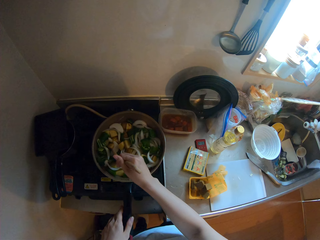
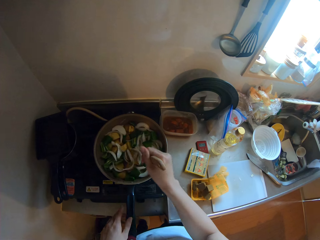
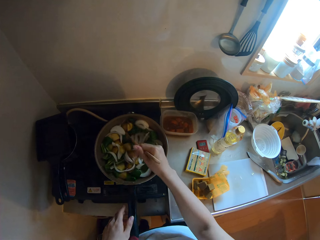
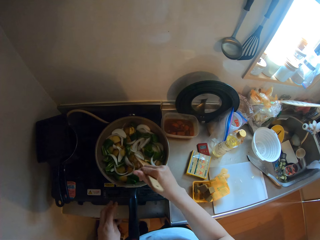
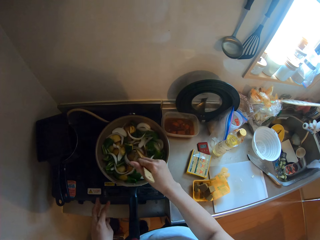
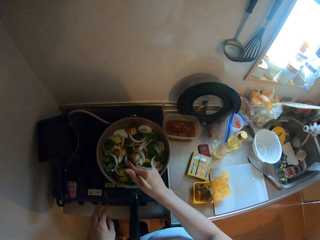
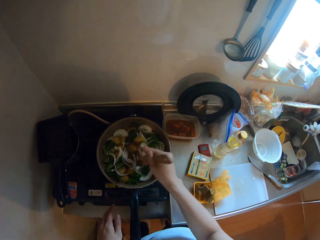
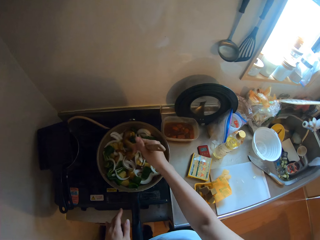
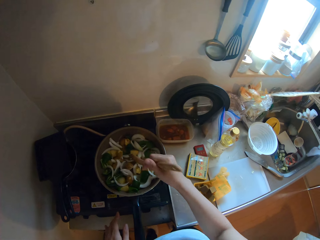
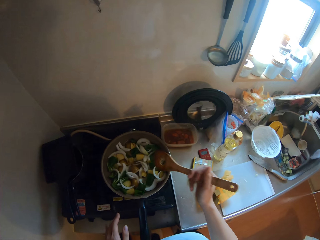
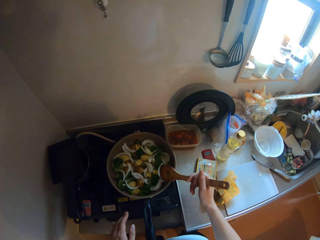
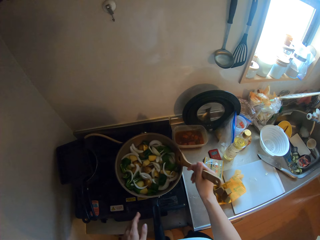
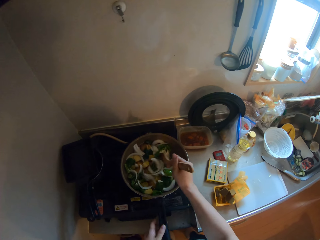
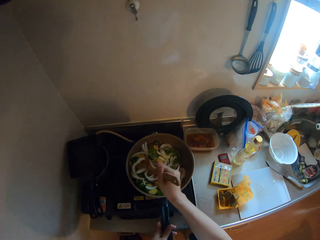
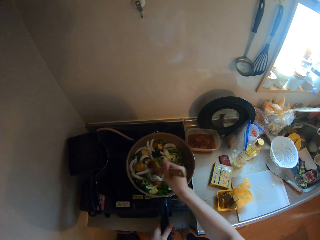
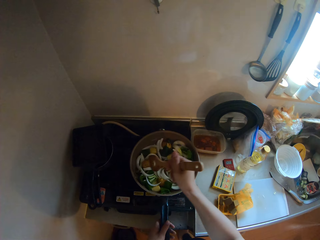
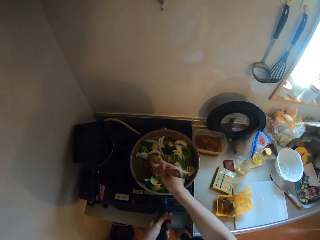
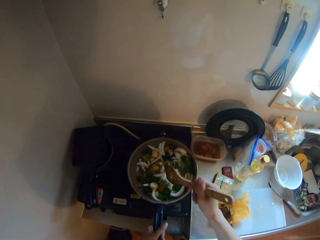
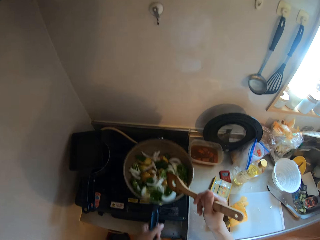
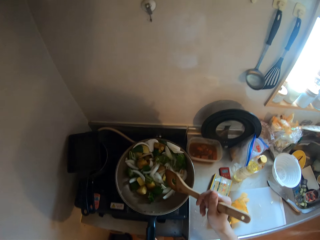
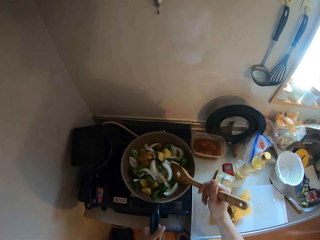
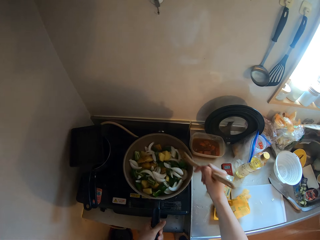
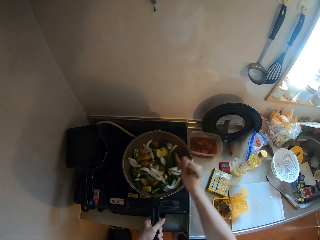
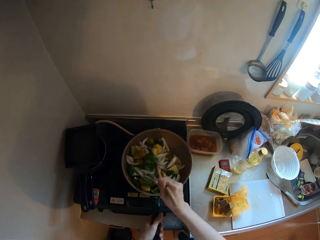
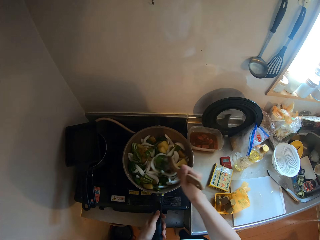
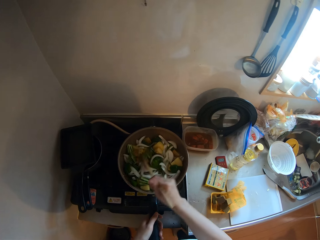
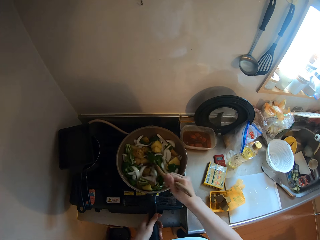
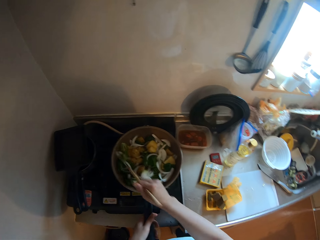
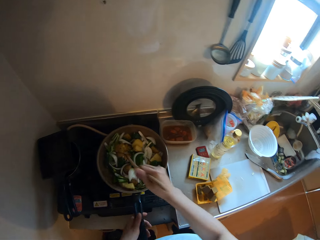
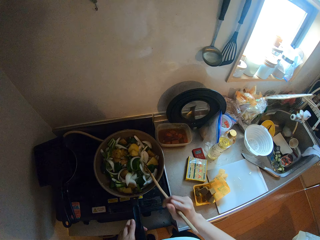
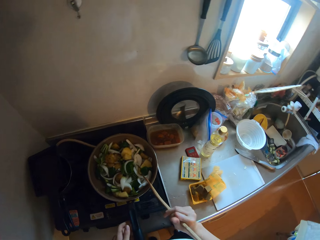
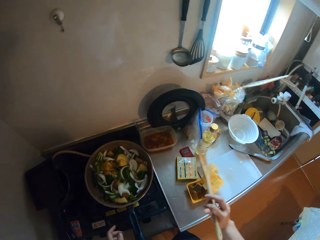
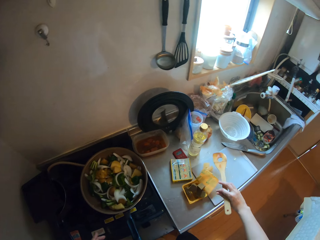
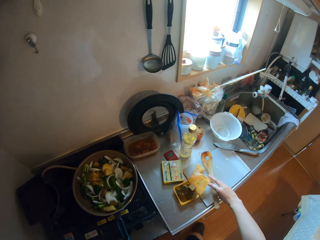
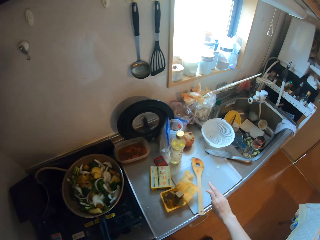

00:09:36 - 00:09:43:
The camera wearer shakes the cooking pan. They tap the wooden spoon on the cooking pan.

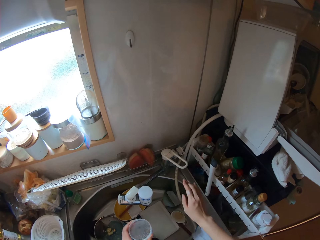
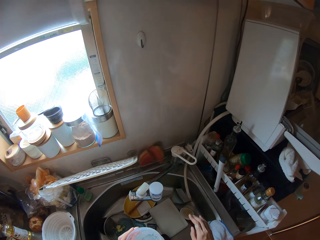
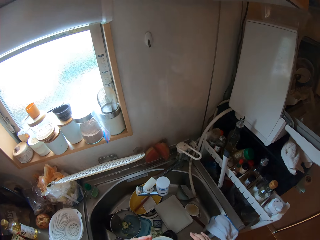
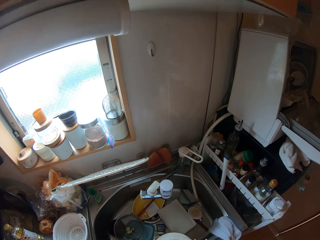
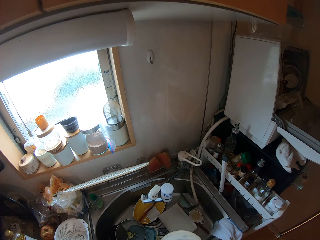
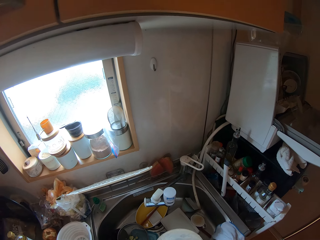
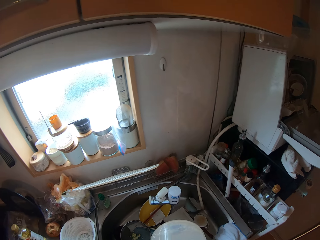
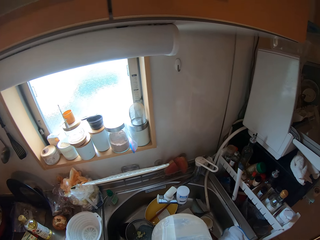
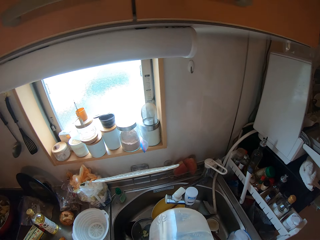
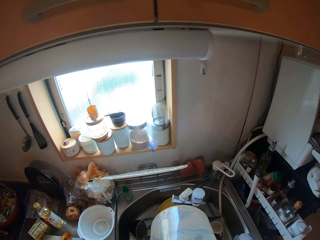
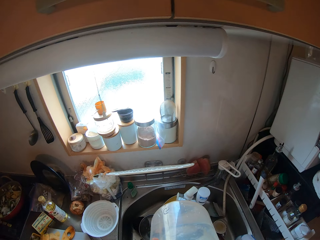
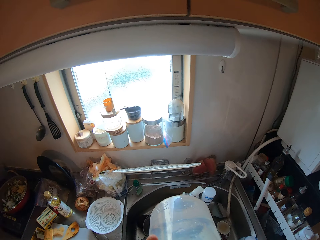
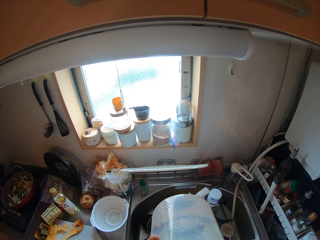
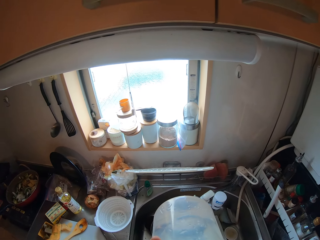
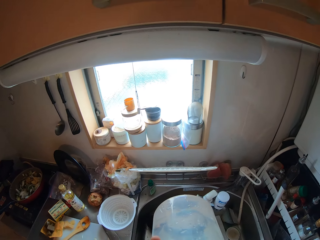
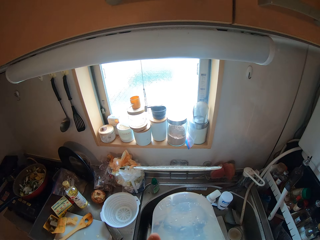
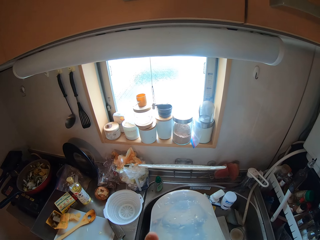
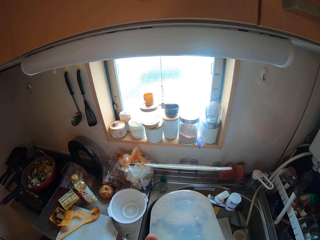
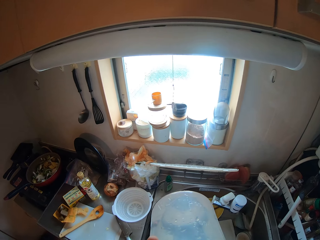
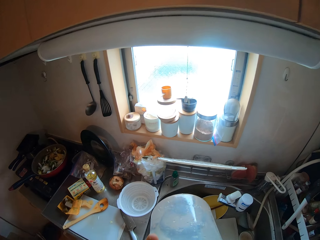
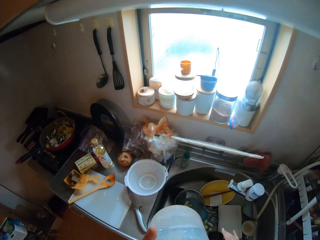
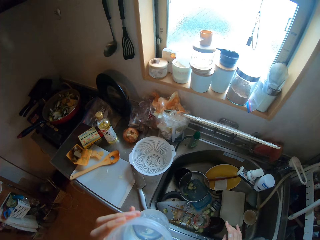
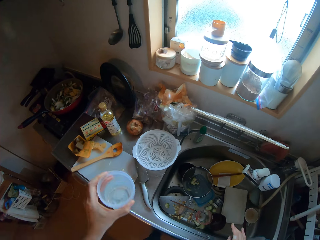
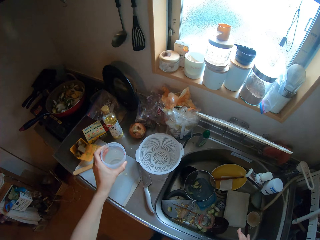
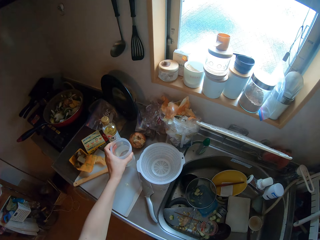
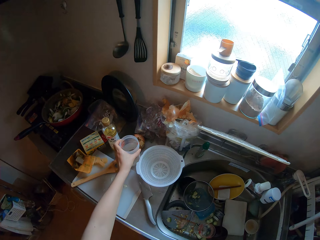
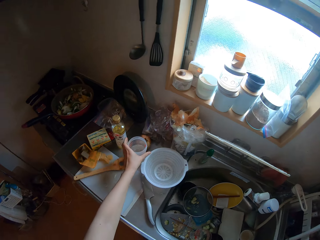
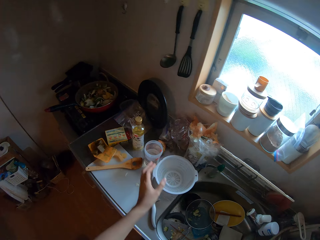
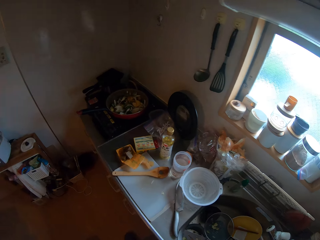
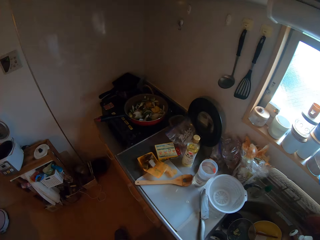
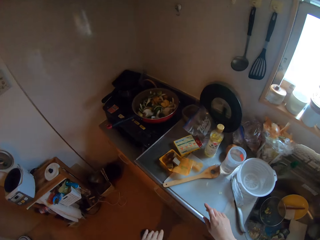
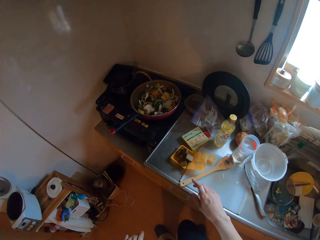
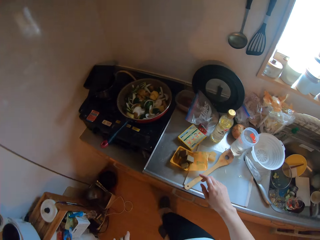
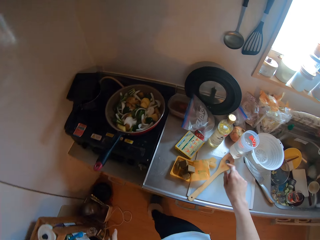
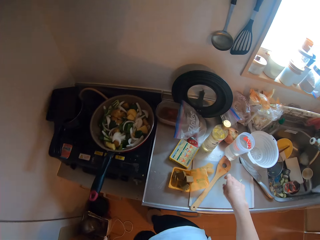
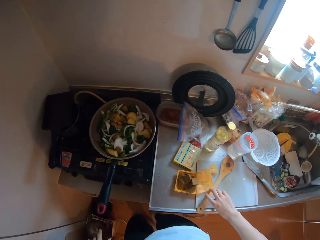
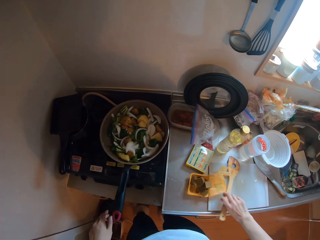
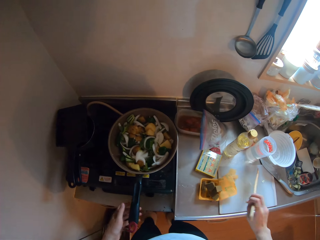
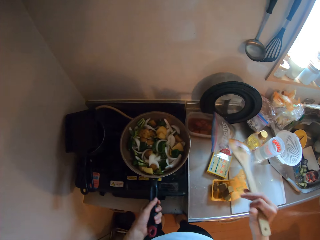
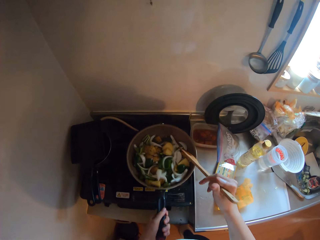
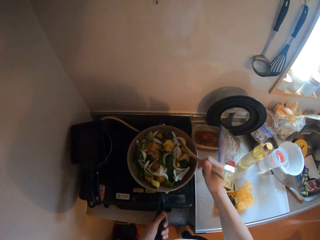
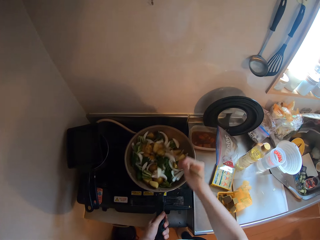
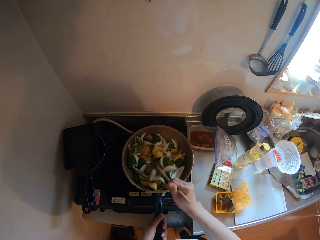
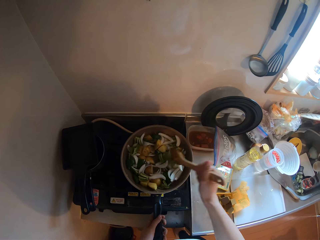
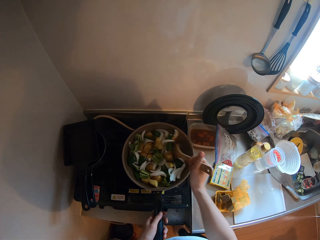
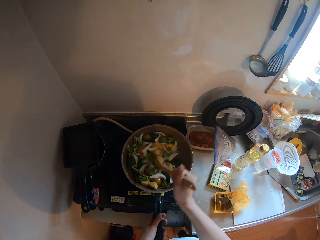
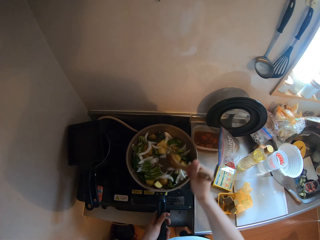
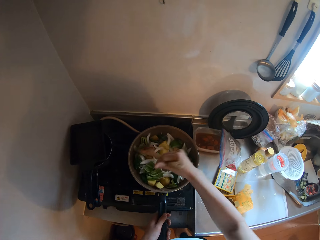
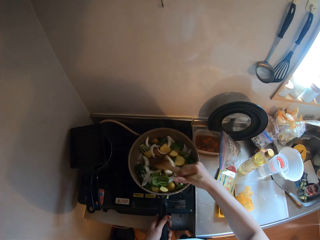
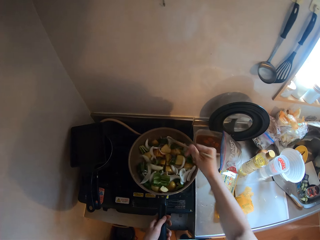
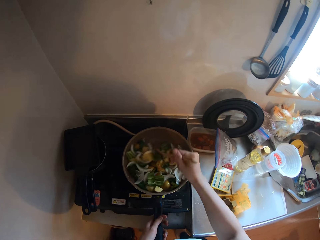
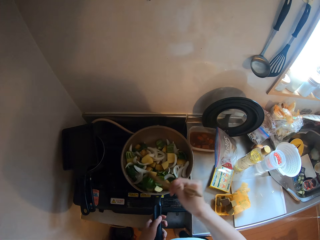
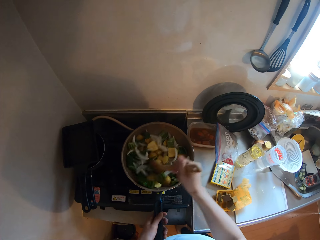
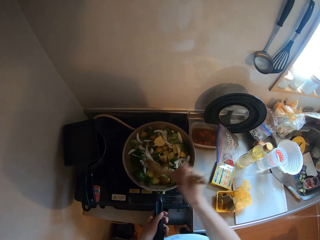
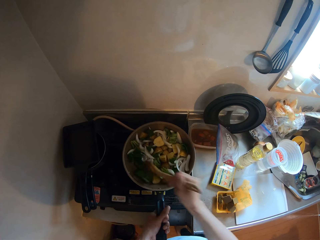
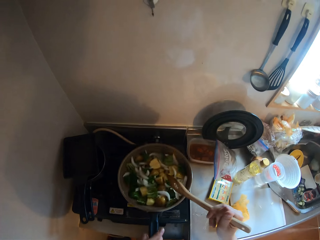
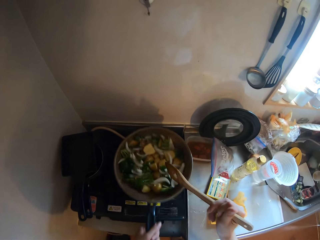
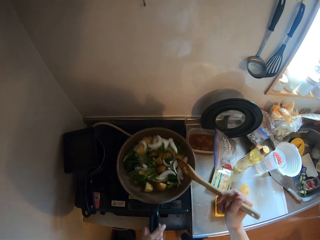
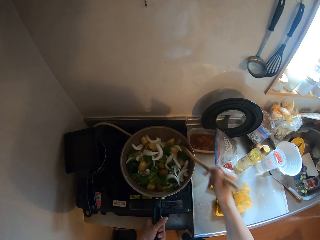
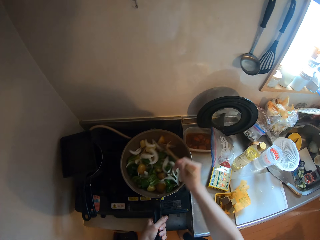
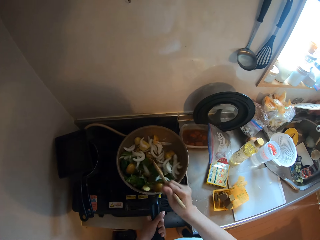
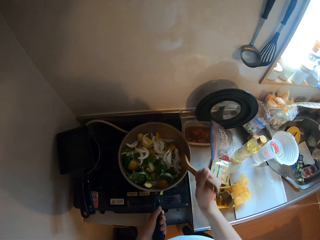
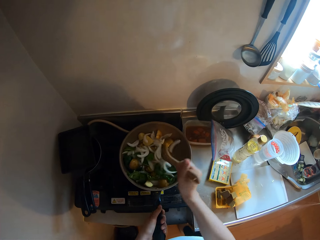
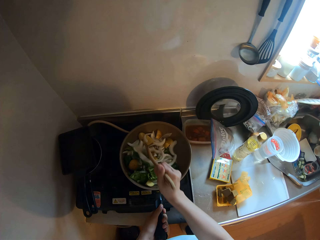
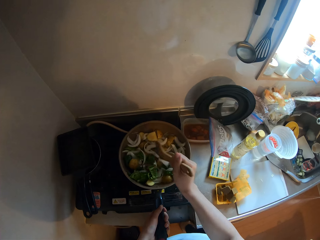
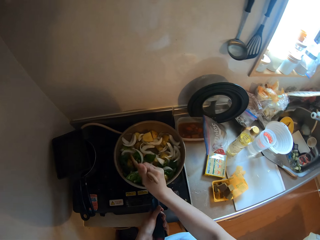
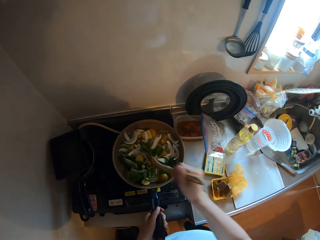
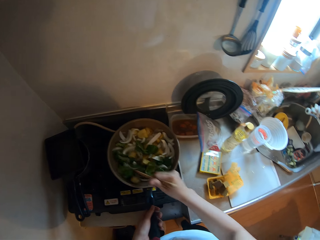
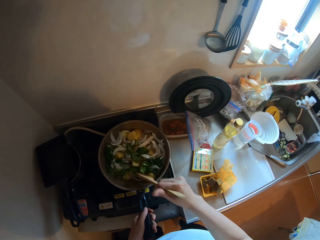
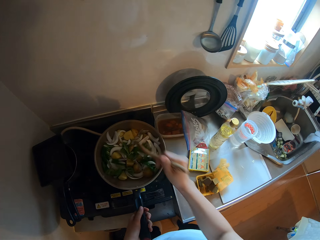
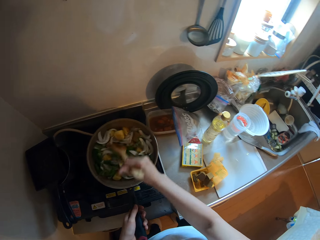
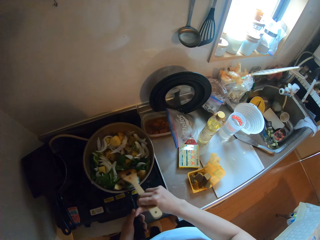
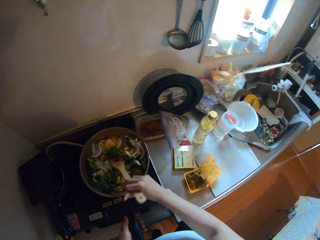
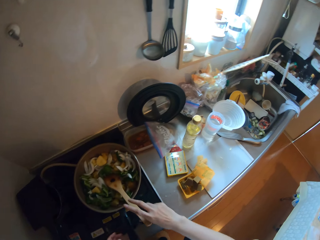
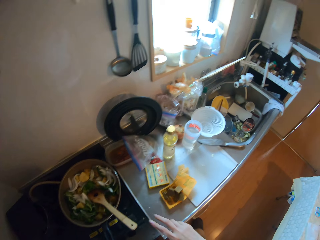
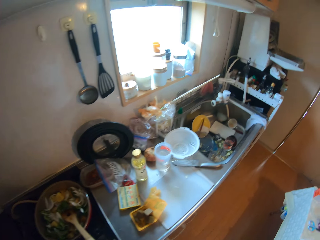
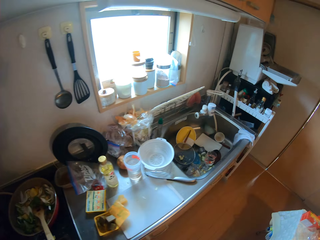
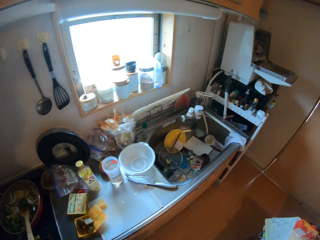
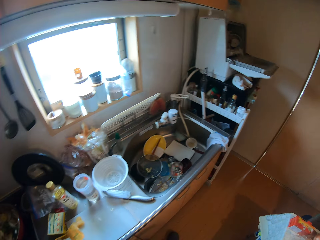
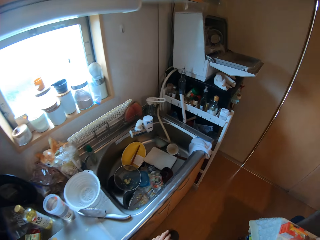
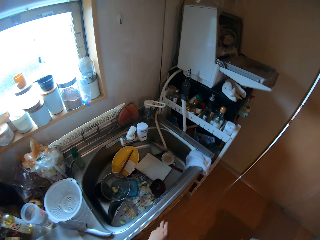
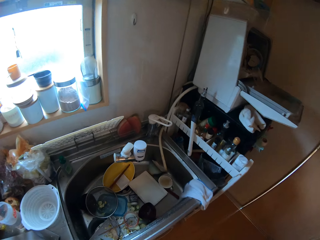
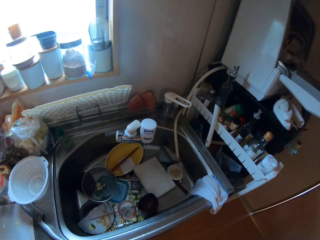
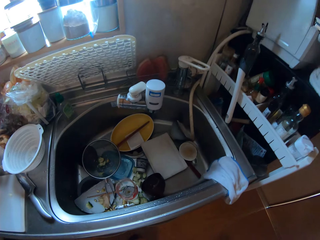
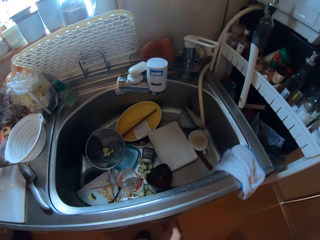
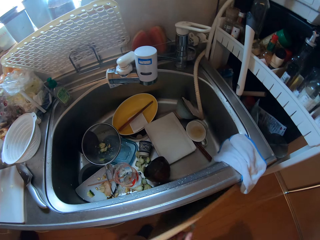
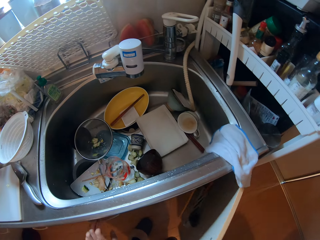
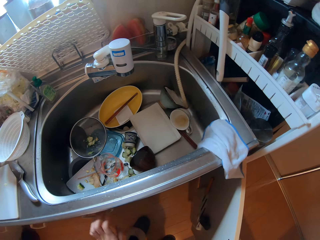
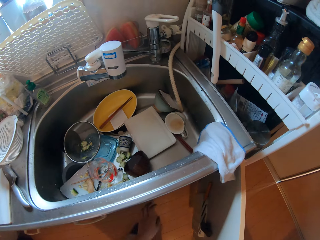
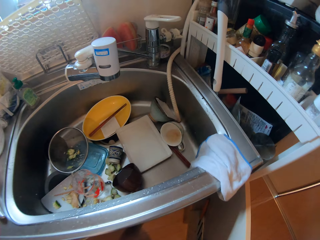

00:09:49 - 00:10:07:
The camera wearer closes the tap. He drinks the water from the cup. He puts the cup on the countertop. He picks up the spatula with his right hand. He holds the handle of the frying pan with his left hand. He shakes the cooking pan. He stirs the vegetable mixture in the cooking pan. He shakes the cooking pan again. He stirs the vegetable mixture in the cooking pan. He drops the spatula in his right hand in the frying pan. He opens a cabinet with his right hand.
